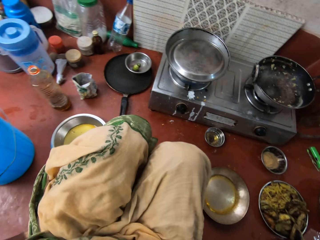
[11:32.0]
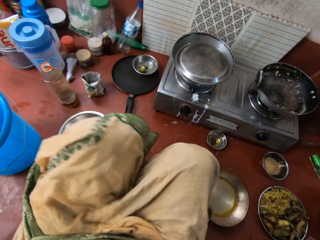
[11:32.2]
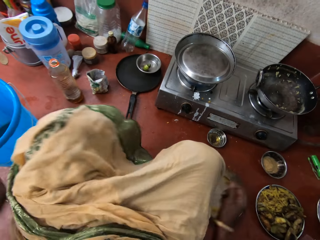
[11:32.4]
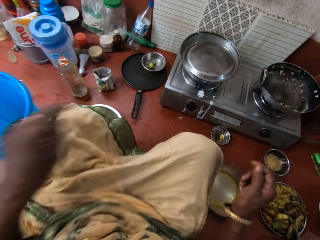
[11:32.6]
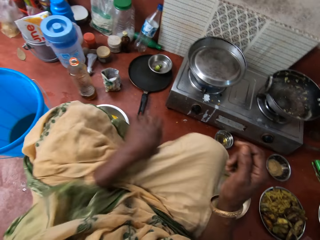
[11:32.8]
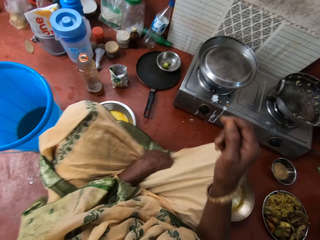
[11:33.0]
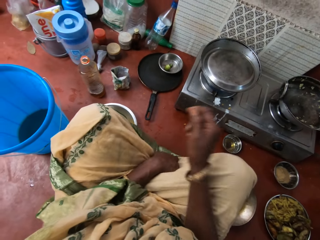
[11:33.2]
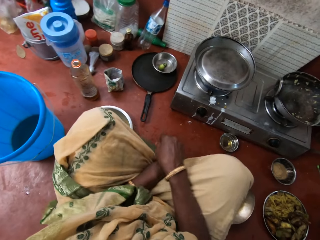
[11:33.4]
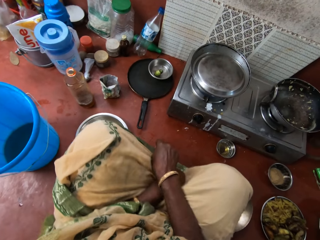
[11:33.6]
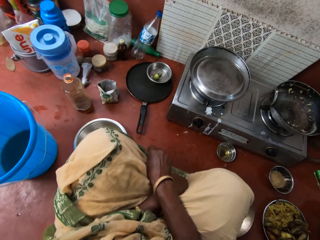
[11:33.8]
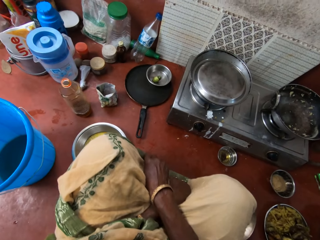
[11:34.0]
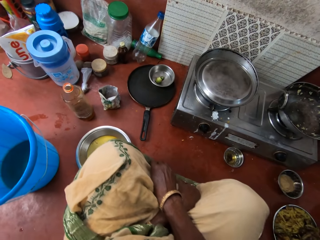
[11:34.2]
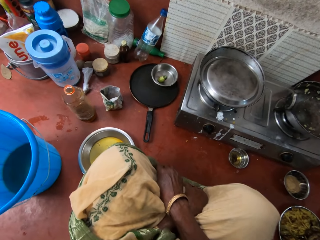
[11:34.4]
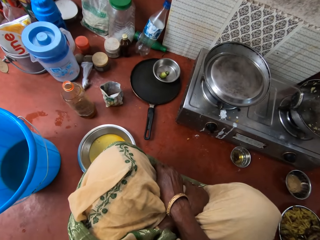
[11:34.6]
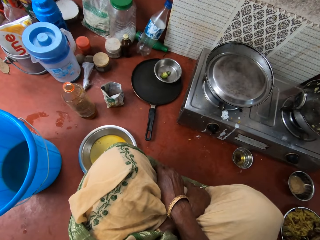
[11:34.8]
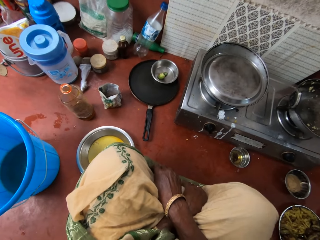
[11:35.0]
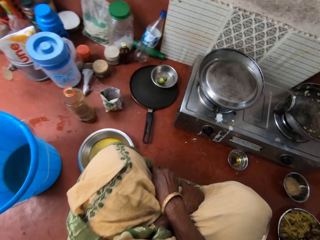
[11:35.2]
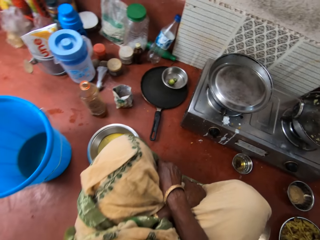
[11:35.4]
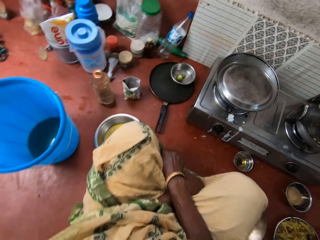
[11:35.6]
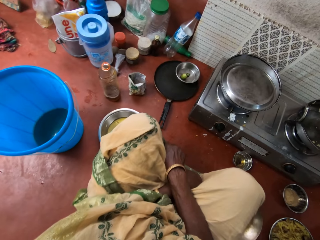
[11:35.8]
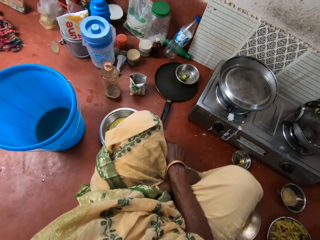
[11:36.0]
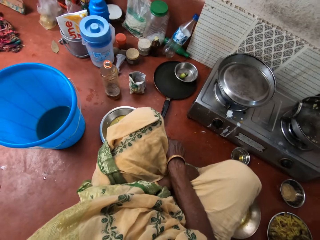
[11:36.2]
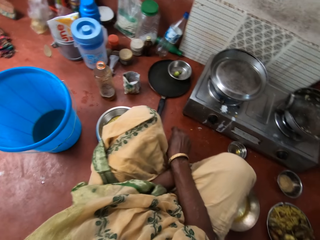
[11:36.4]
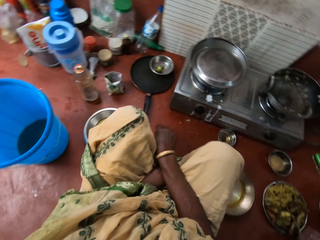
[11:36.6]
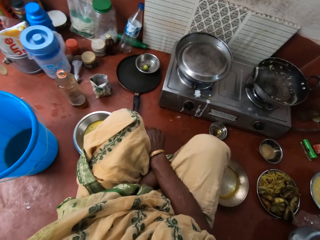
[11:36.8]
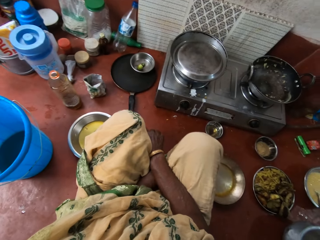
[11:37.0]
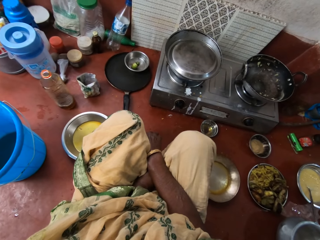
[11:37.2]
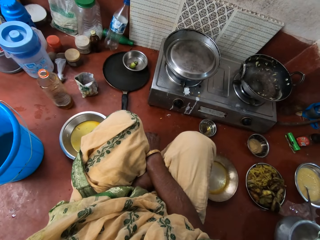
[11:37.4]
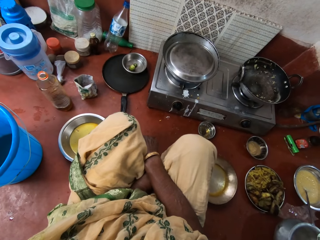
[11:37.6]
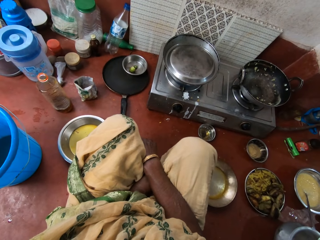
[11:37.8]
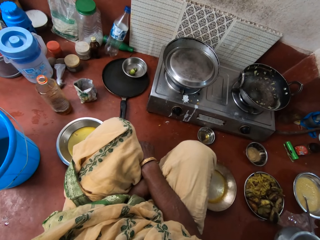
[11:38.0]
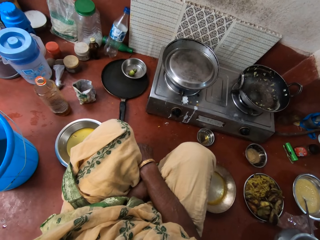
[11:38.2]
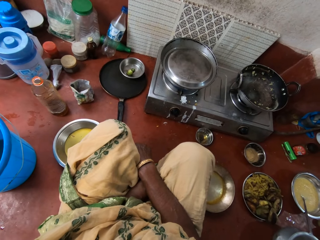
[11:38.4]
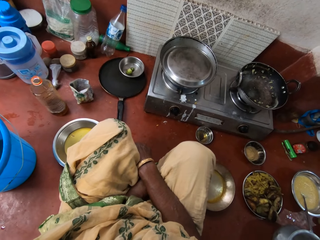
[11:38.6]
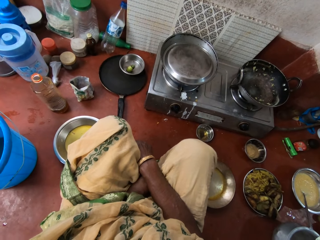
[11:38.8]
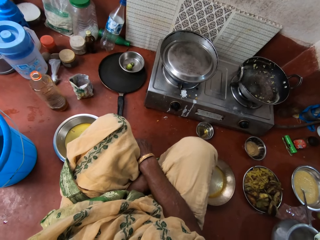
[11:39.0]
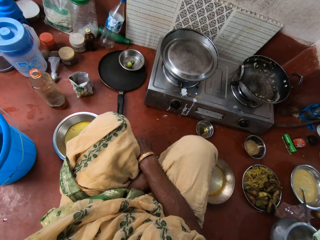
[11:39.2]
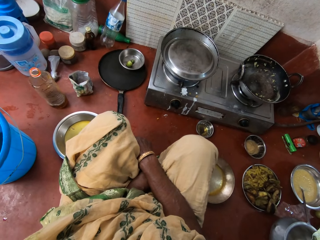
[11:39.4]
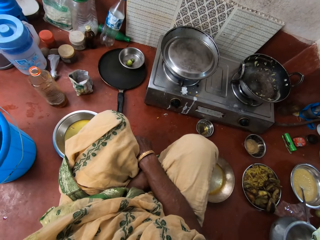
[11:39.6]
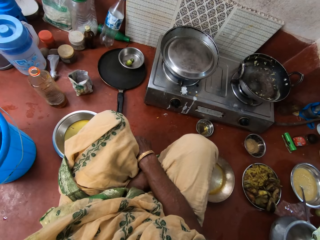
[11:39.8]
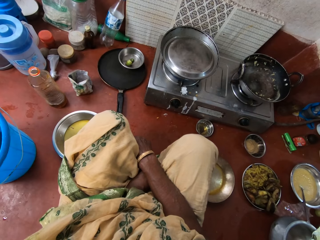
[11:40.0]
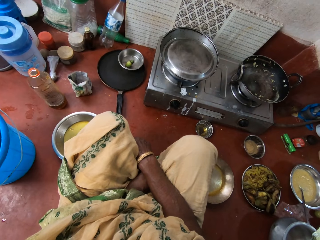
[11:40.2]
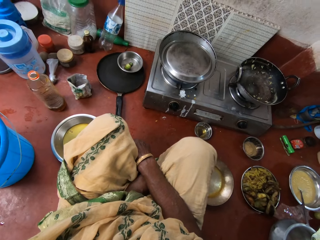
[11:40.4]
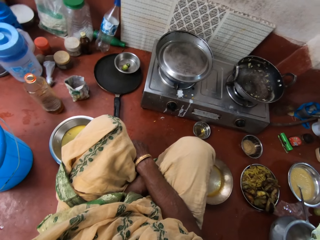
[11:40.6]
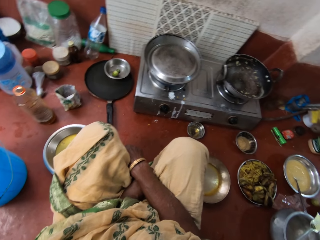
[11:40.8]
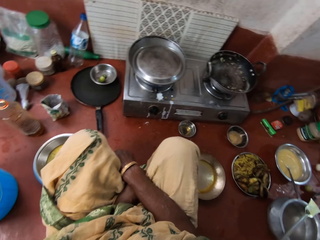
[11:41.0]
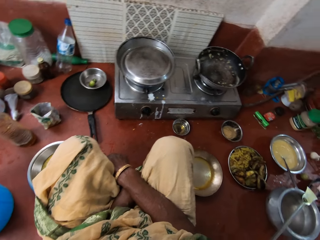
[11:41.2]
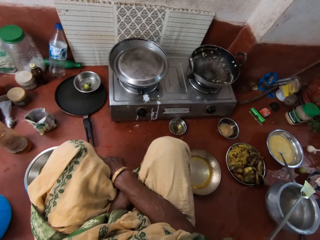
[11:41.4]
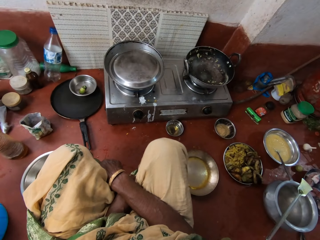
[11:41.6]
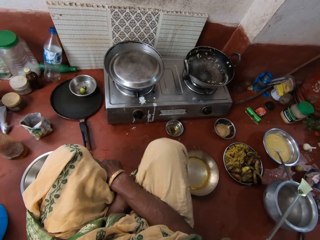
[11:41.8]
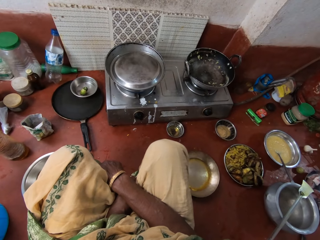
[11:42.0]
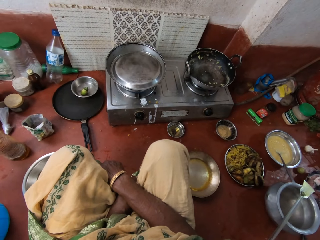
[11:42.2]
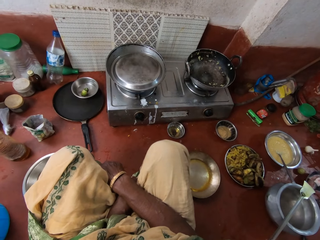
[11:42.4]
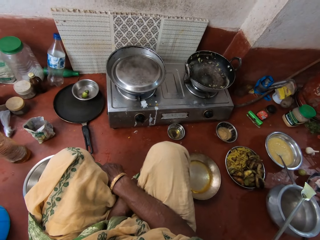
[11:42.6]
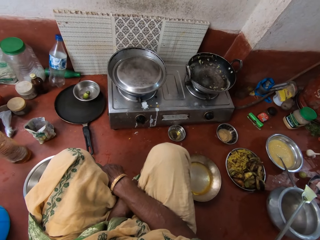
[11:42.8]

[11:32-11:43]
The camera wearer folds her hands.

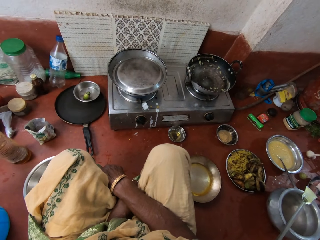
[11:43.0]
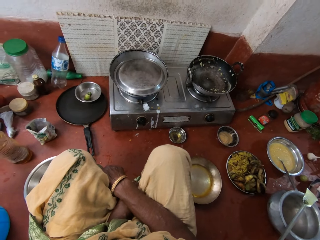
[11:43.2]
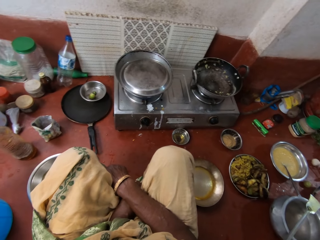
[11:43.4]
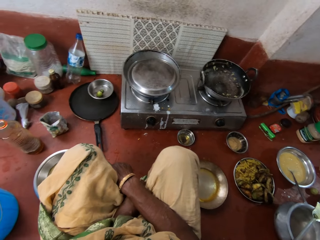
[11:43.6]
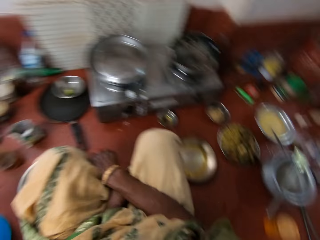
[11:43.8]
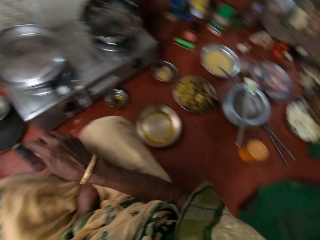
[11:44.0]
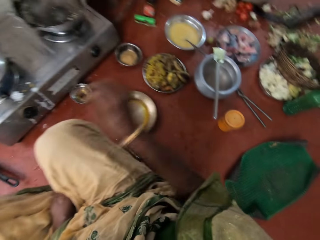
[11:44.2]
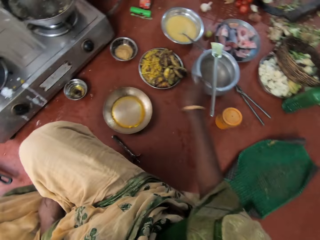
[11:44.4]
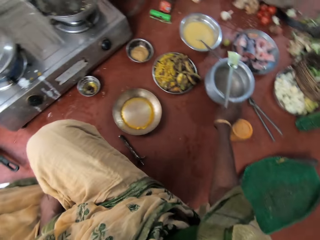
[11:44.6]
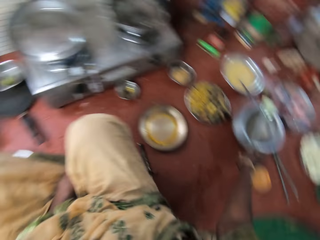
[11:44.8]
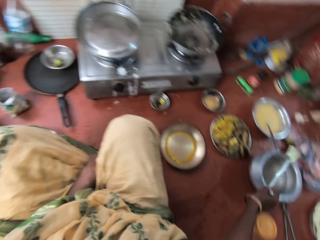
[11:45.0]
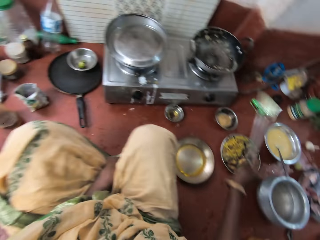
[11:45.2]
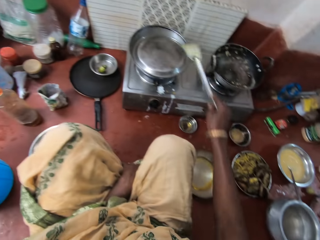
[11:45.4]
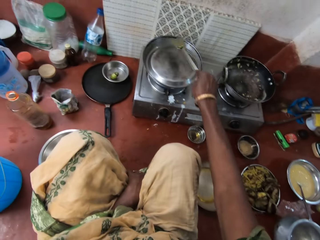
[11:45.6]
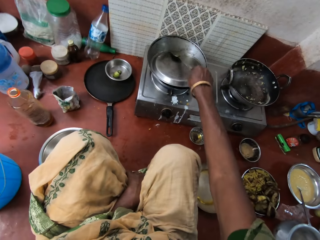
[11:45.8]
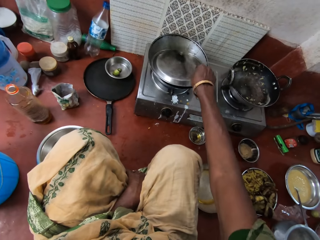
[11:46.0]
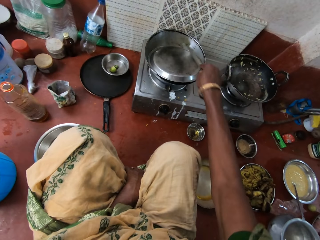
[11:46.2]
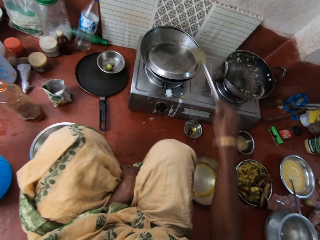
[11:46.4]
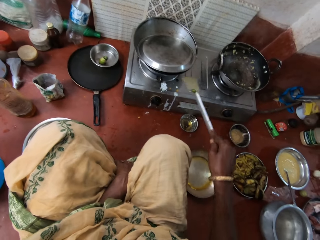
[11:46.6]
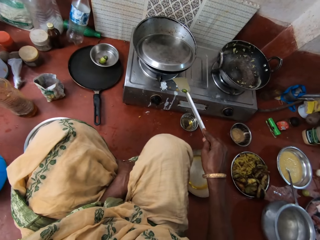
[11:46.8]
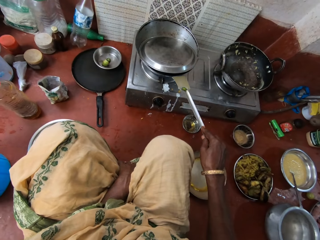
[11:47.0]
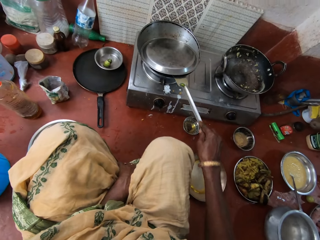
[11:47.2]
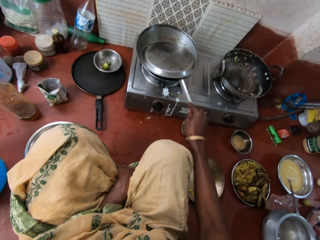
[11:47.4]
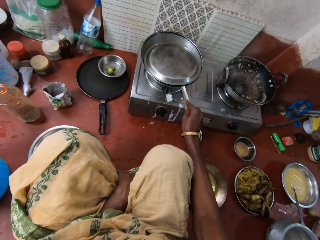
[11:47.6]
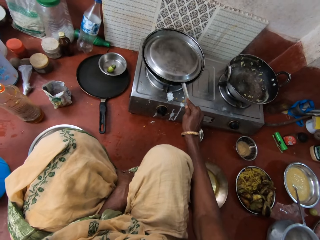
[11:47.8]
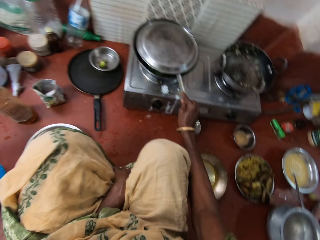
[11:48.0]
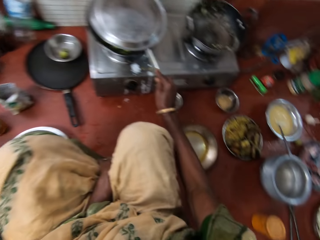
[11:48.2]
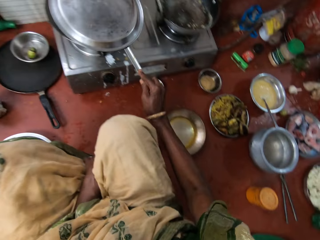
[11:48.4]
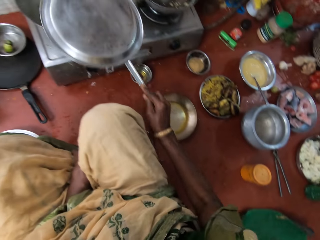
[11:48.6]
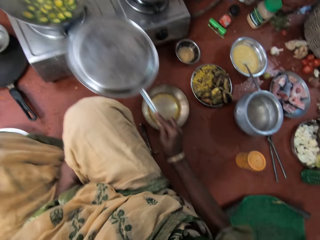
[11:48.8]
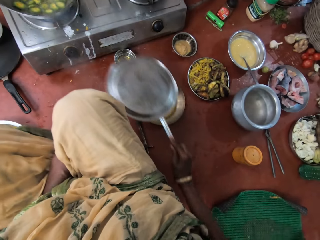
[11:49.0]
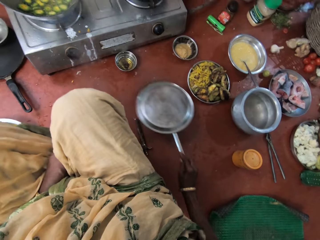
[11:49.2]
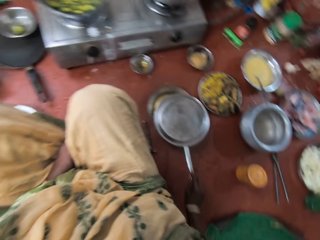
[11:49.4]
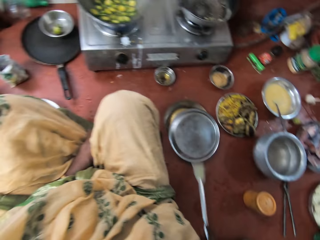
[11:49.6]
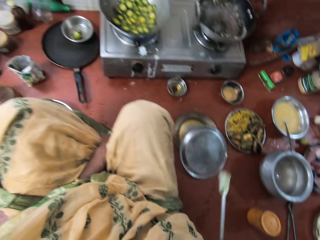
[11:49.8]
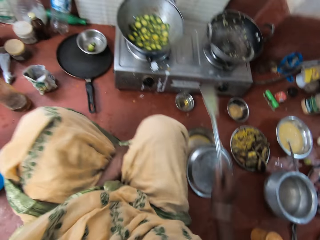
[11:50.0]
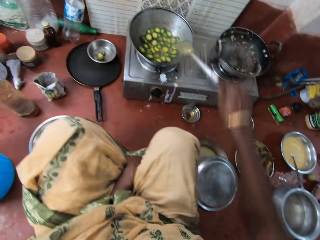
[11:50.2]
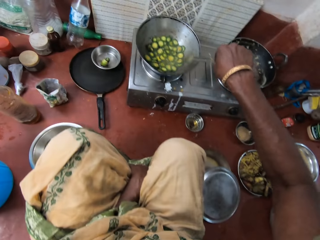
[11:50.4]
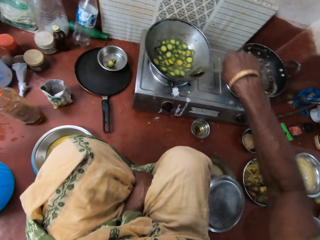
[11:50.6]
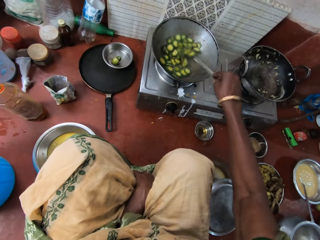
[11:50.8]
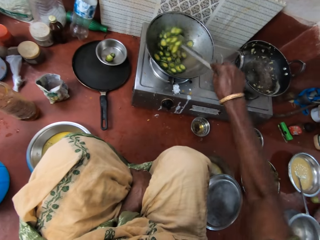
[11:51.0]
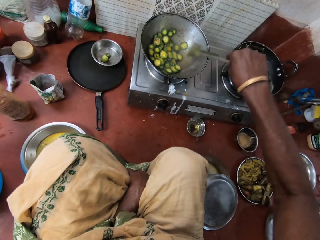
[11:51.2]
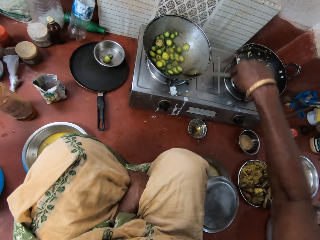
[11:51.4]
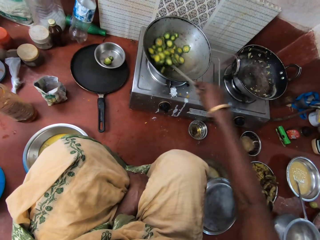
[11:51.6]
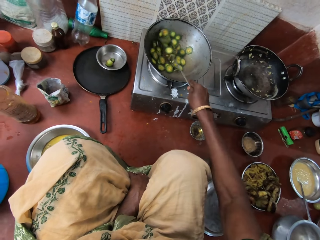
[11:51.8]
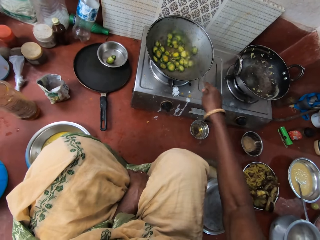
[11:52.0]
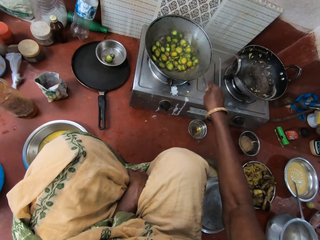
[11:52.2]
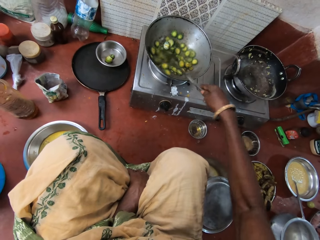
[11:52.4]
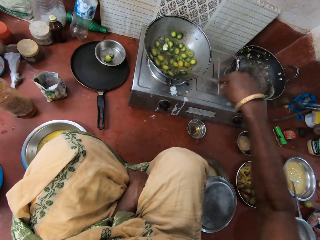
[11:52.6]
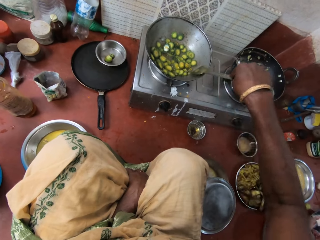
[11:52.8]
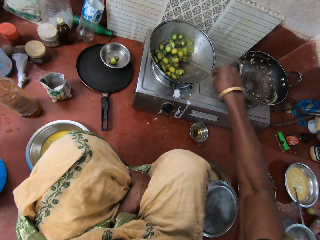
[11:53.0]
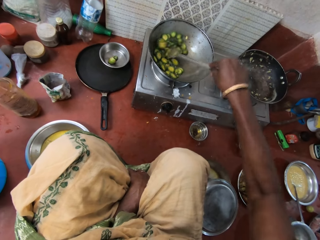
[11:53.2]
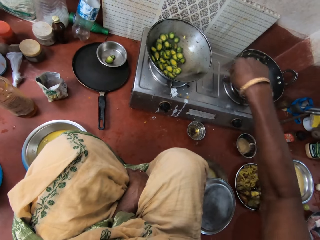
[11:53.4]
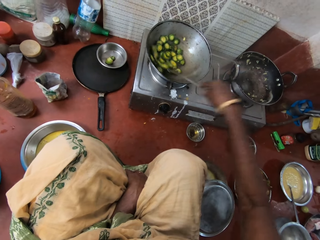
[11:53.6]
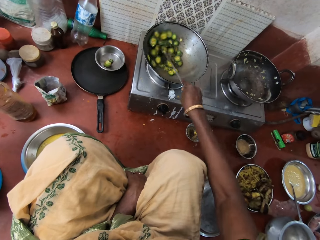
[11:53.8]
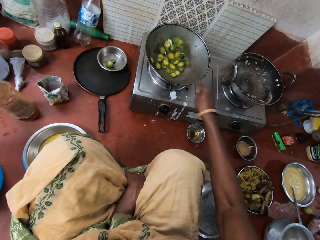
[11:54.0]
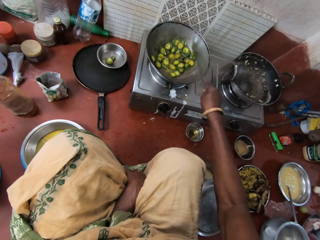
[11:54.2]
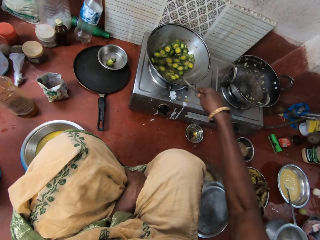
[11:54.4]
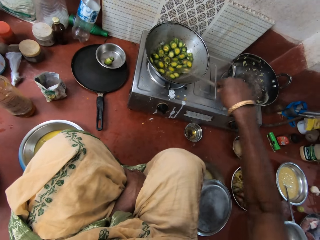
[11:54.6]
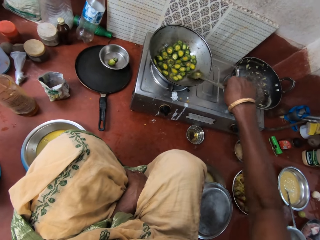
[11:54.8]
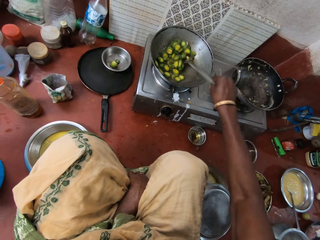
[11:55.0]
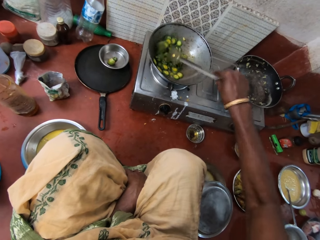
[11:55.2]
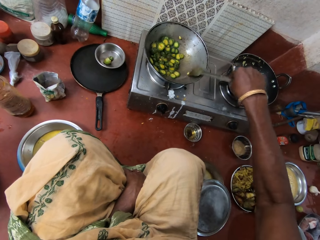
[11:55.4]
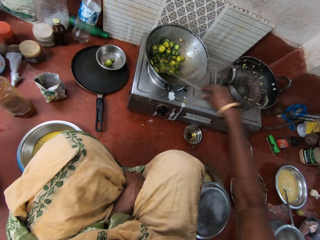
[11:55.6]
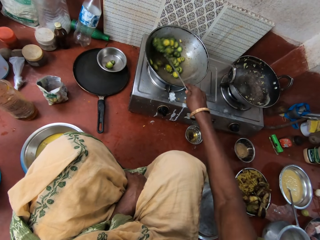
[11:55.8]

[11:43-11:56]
The camera wearer picks the turner spoon from the pot with her right hand. She hits the turner spoon on the lid with her right hand. She lifts the lid from the pan on the cooker with the turner spoon. She places the lid on the pan on the floor. She stirs the vegetables with the turner spoon in the kitchen.
